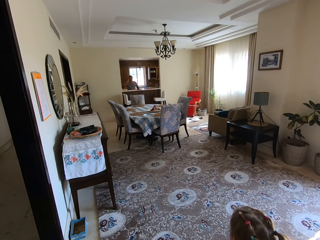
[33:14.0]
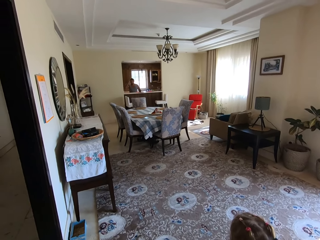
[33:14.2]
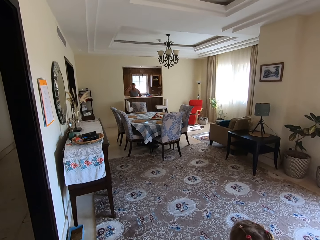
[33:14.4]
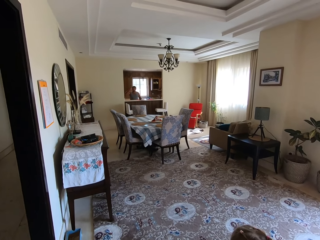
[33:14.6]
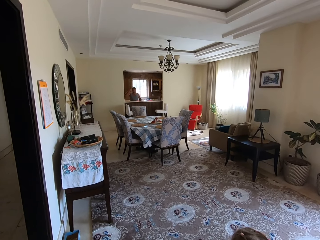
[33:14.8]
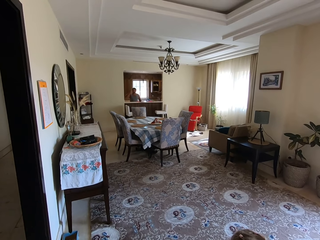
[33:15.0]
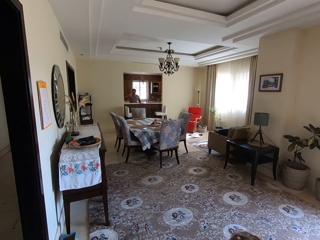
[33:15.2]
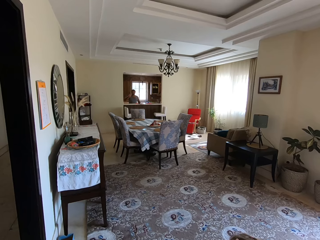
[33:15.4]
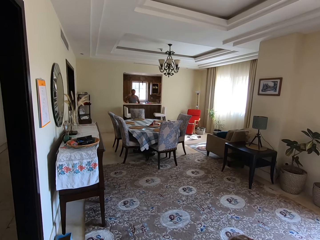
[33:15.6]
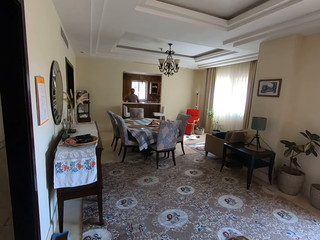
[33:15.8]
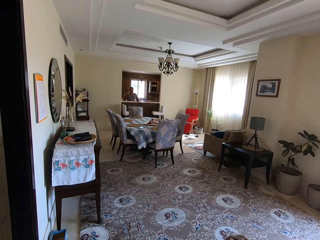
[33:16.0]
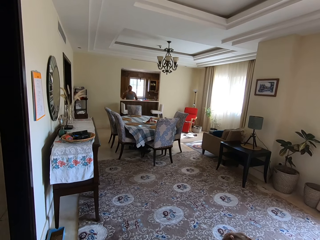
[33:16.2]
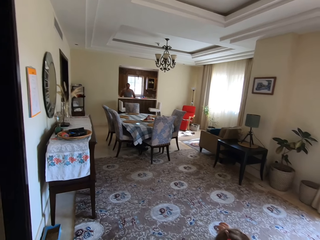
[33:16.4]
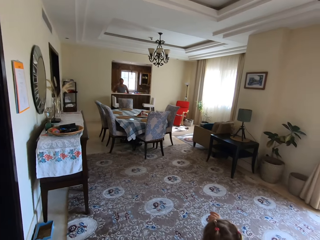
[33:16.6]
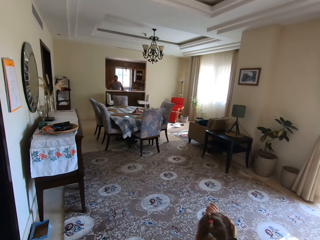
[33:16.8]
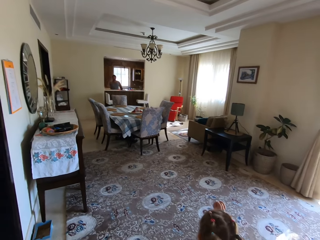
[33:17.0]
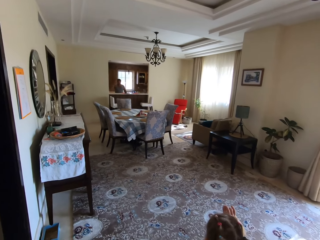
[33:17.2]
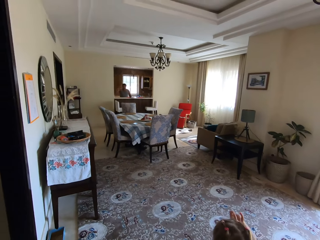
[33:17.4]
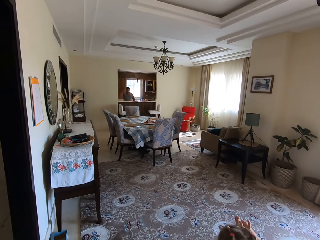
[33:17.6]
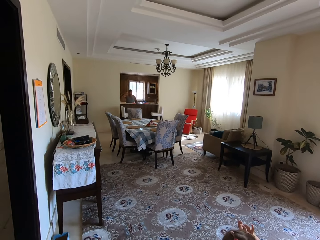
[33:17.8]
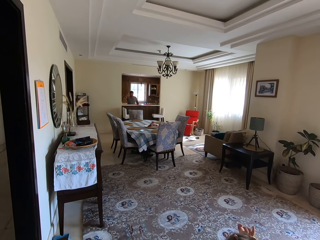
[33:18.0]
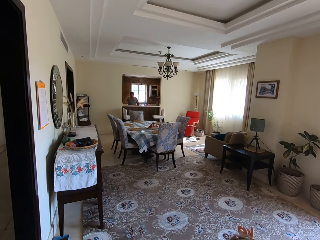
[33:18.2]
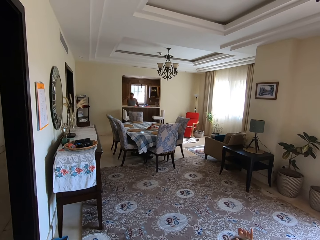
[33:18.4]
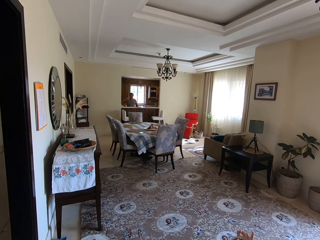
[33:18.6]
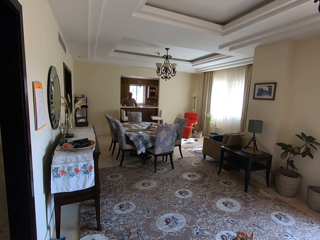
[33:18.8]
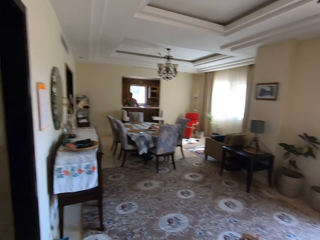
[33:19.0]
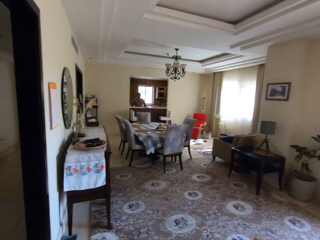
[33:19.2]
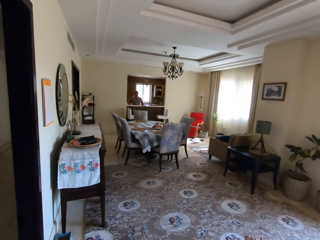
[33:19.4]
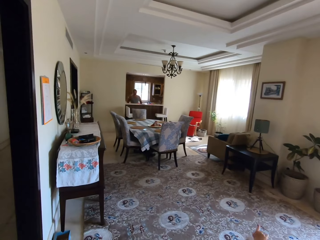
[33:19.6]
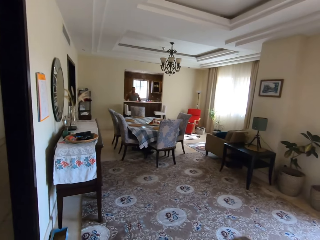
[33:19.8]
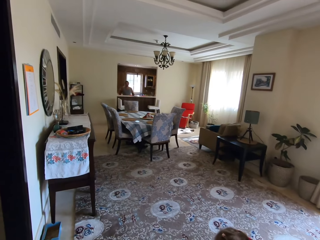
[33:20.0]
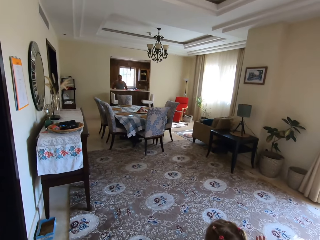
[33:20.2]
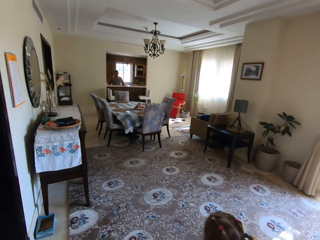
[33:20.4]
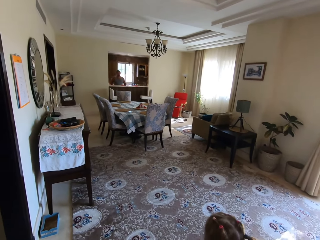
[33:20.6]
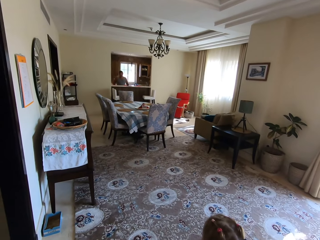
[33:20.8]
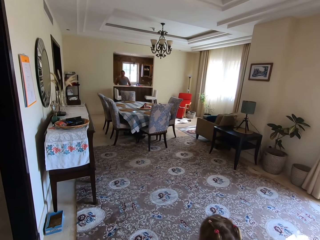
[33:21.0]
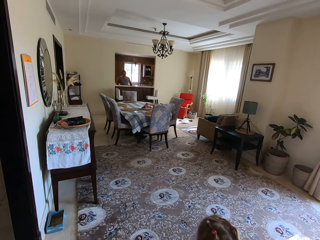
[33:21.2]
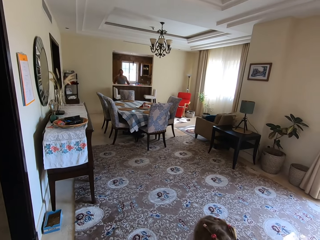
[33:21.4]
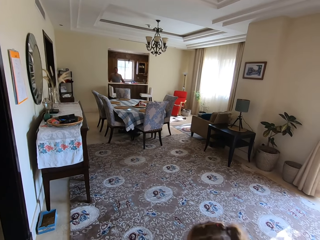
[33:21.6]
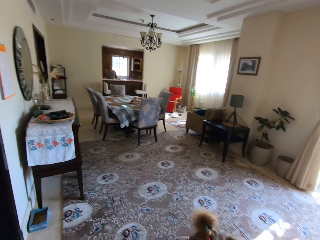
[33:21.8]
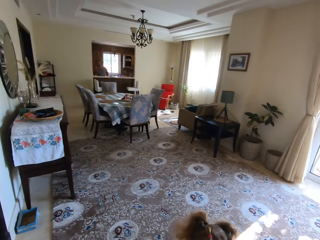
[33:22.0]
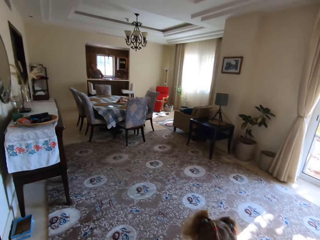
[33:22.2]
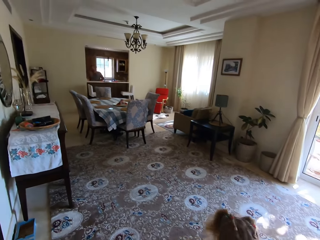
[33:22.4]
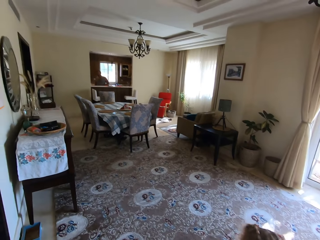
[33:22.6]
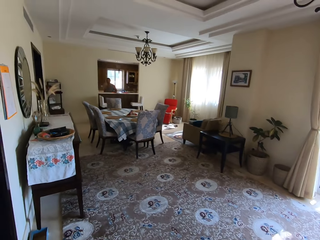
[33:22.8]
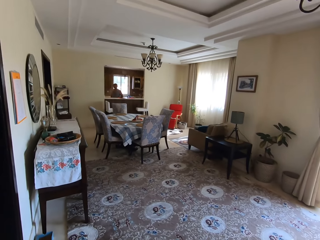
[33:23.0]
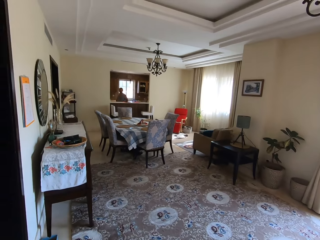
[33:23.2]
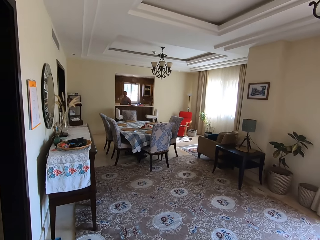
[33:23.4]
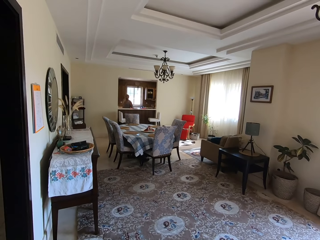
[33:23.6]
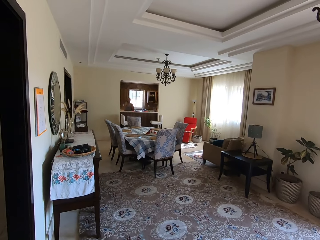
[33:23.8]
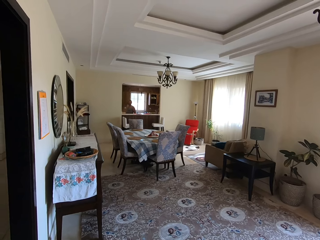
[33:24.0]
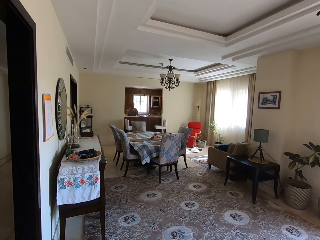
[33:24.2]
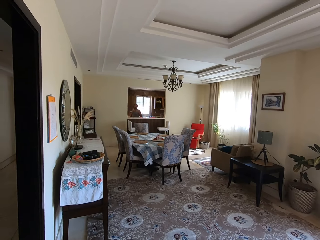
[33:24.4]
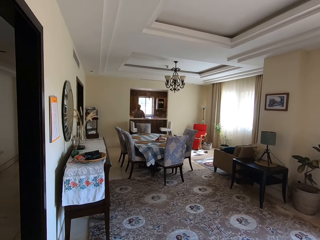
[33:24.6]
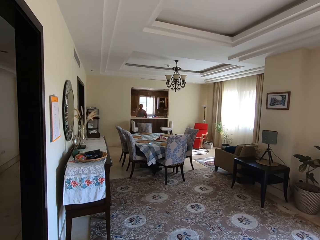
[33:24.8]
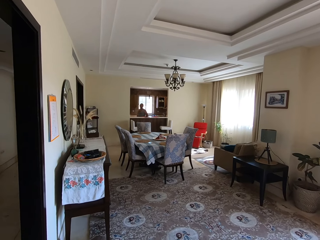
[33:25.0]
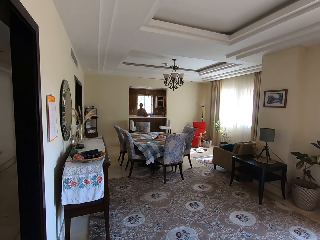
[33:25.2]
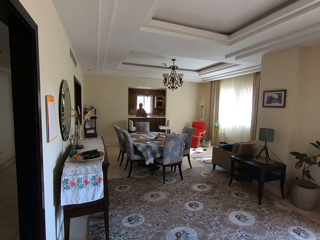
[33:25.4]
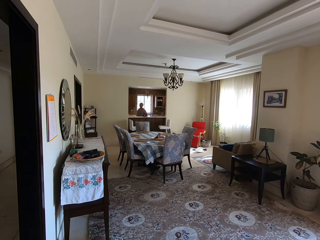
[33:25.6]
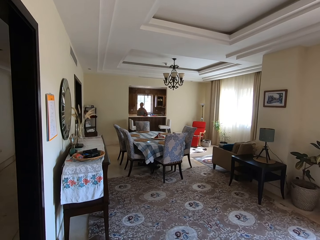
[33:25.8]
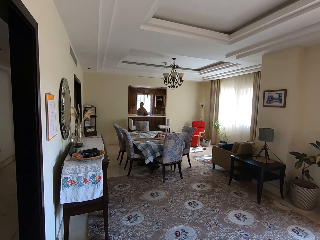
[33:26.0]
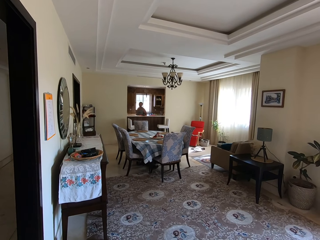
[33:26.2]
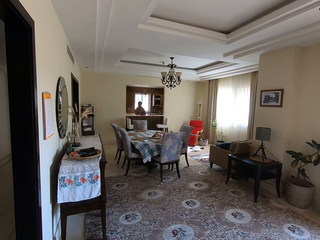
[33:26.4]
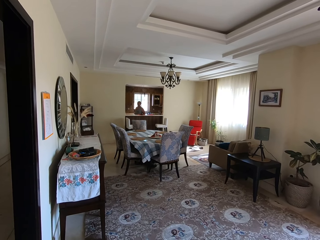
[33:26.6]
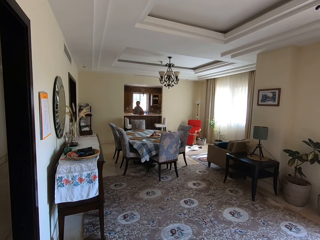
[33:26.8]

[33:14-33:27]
A man talks to a child. The child talks to the man. The man talks to the child. The child talks to the man. The man talks to the child. The camera wearer talks to the man.

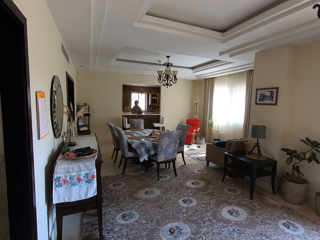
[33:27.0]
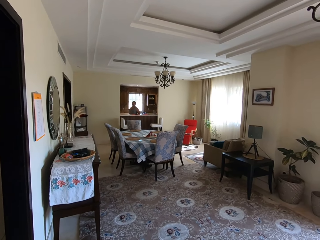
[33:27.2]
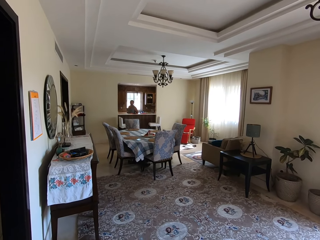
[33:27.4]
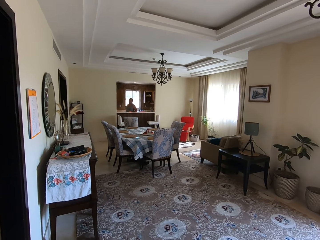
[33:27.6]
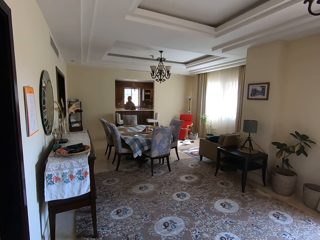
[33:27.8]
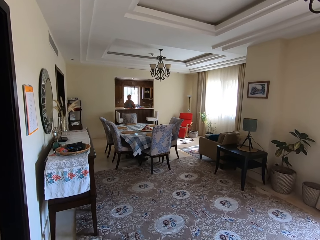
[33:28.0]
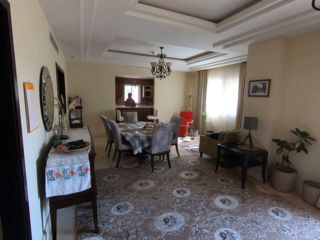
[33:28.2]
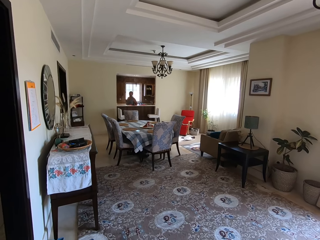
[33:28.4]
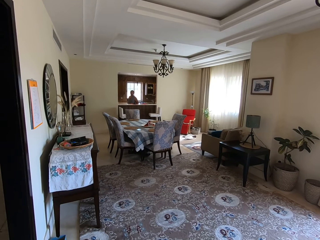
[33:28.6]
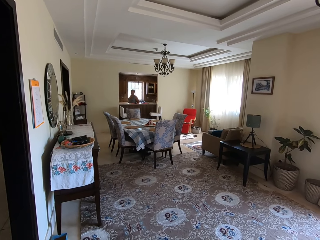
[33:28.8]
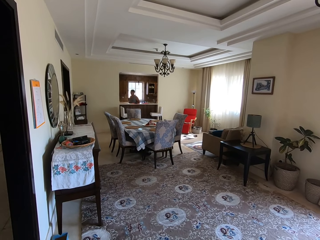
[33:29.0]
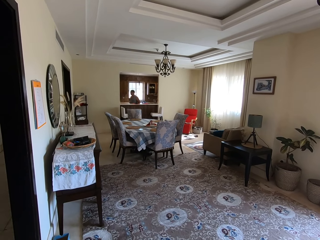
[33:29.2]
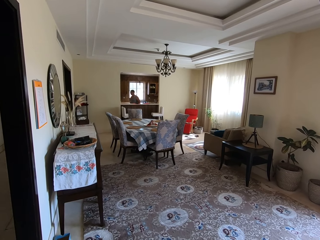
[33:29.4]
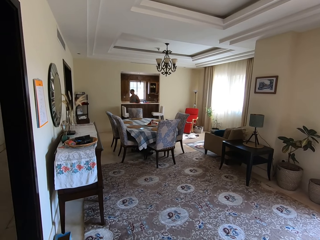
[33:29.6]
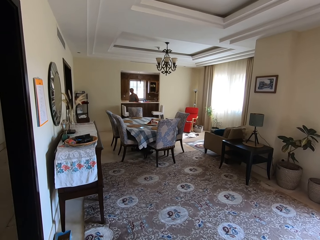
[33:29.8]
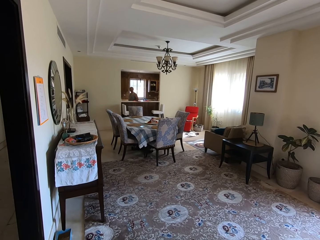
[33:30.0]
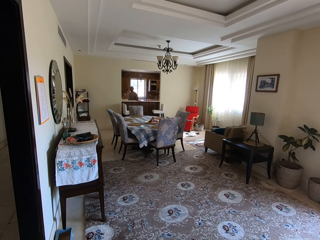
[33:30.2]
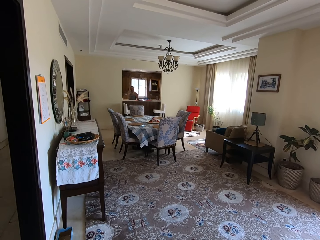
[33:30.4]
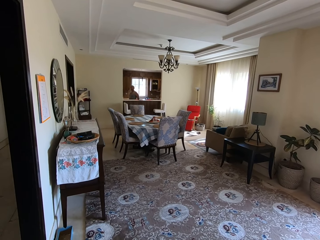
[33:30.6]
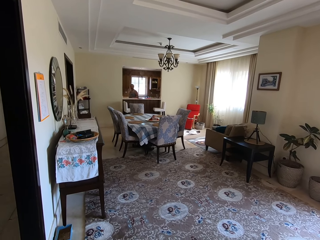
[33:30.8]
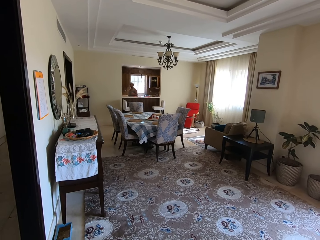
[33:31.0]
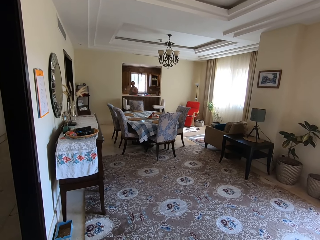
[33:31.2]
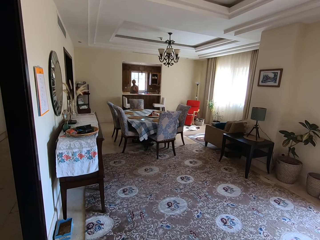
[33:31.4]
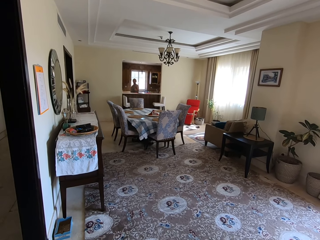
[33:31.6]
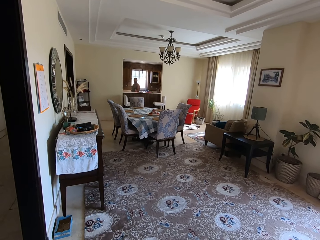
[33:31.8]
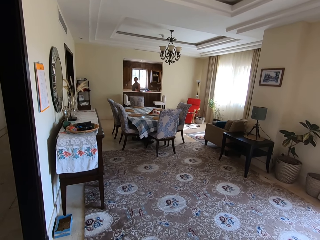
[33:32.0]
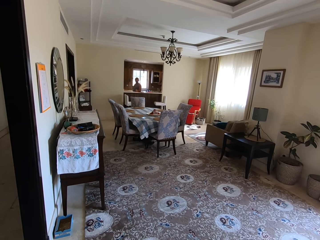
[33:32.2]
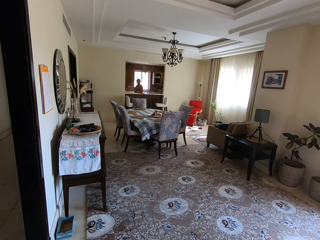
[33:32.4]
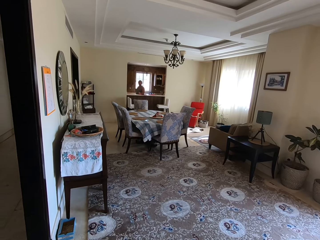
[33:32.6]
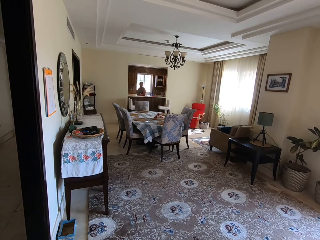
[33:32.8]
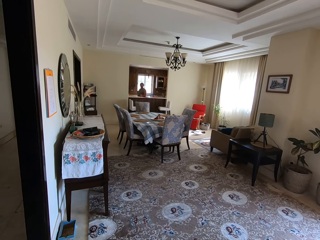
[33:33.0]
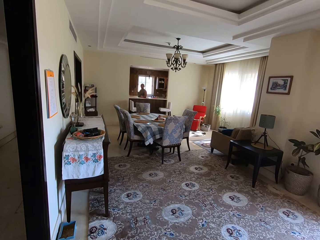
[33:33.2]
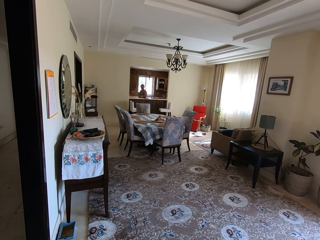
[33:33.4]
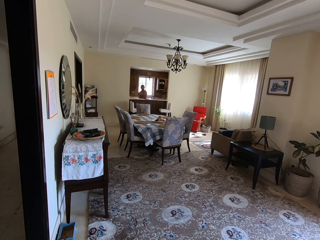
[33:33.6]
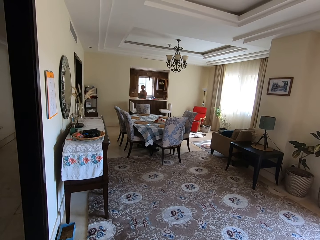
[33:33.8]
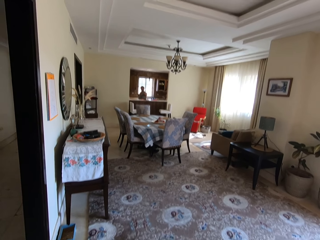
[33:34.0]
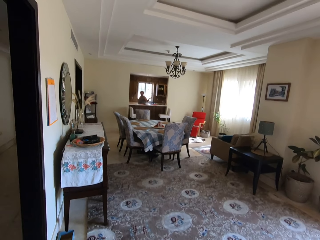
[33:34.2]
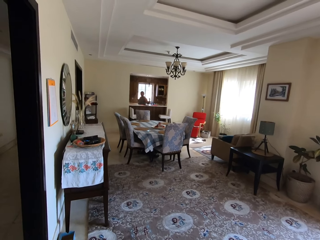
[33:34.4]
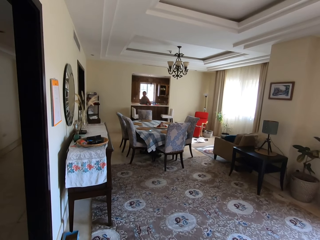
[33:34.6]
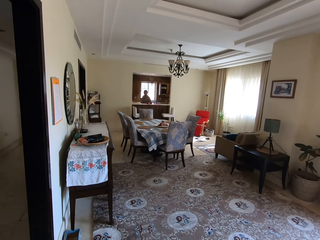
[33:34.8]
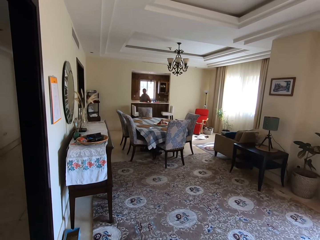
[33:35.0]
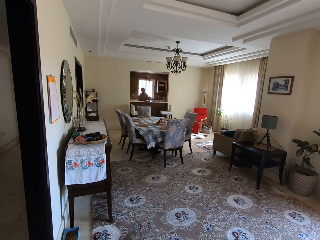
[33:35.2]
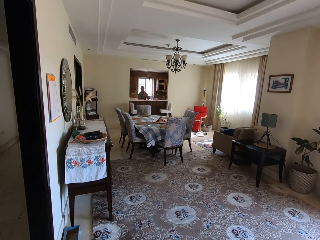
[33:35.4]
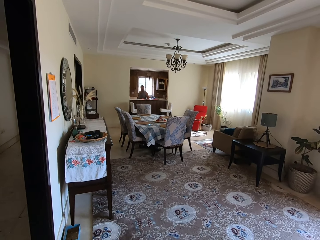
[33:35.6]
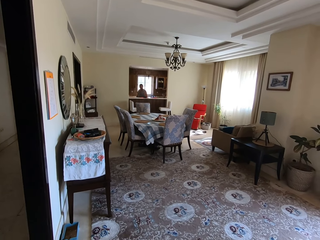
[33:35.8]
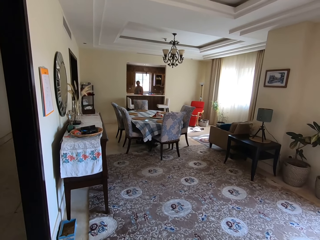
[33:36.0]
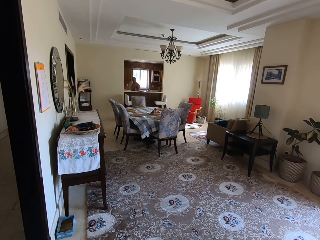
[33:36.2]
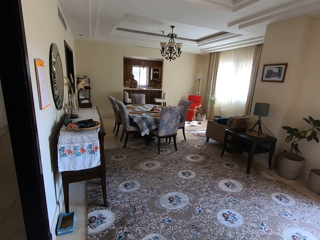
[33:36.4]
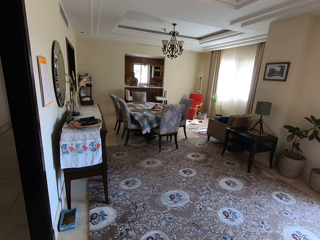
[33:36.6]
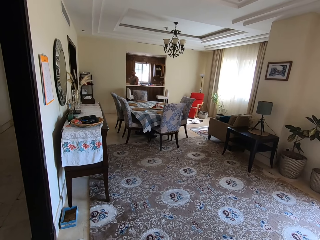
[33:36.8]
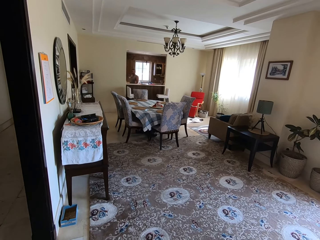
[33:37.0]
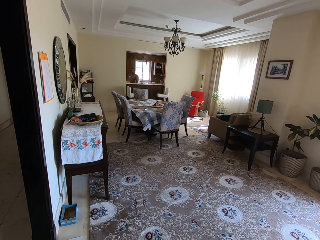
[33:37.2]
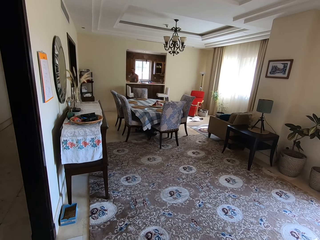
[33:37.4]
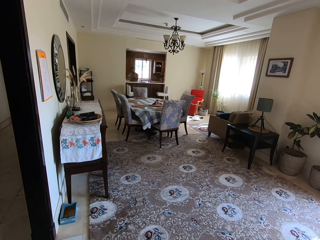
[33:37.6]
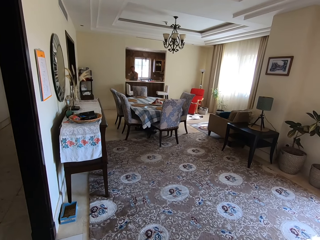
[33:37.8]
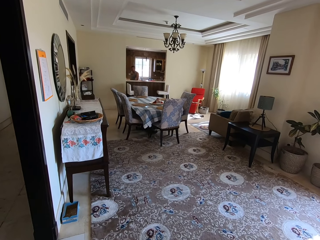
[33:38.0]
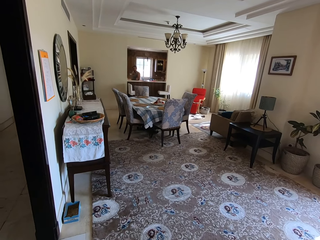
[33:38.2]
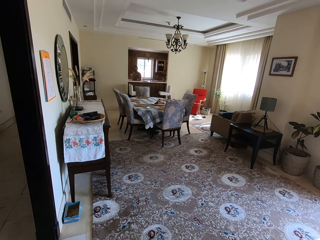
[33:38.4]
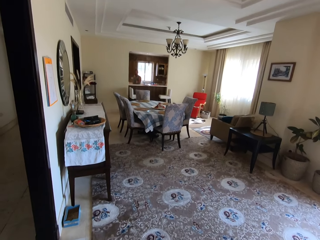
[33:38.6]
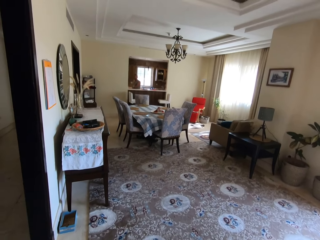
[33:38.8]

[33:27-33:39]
A man talks to the camera wearer.
